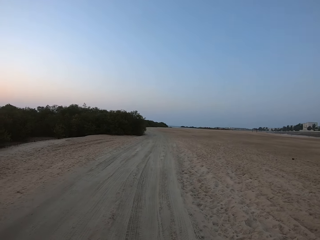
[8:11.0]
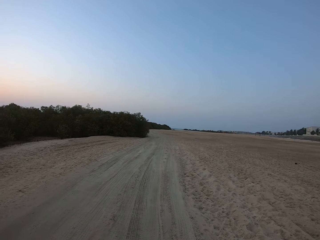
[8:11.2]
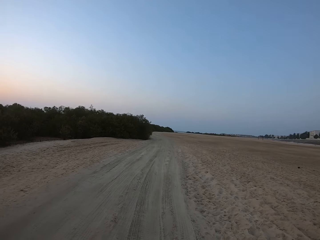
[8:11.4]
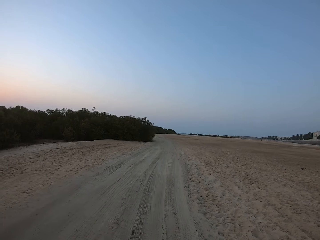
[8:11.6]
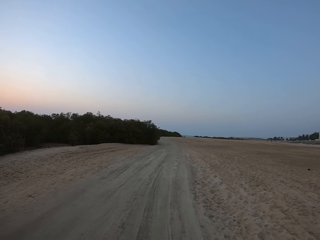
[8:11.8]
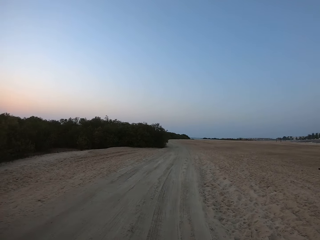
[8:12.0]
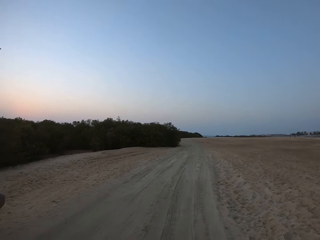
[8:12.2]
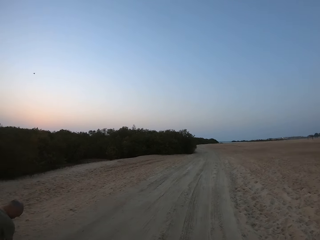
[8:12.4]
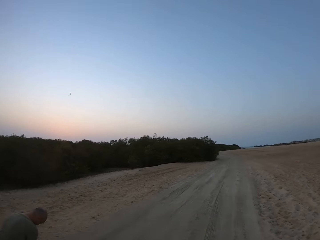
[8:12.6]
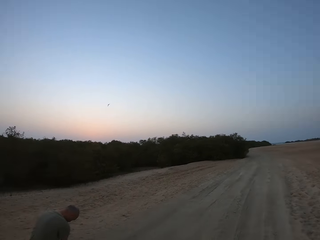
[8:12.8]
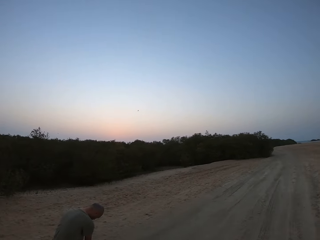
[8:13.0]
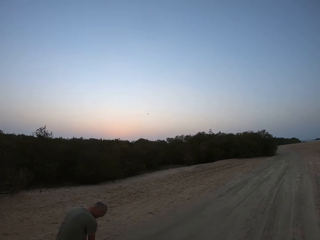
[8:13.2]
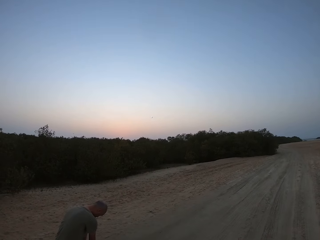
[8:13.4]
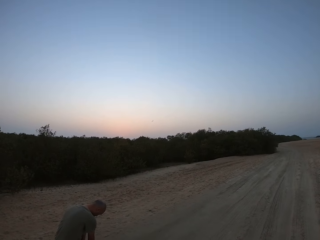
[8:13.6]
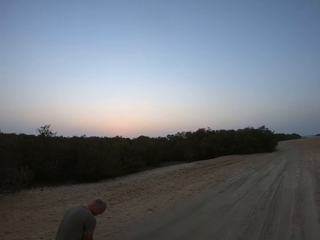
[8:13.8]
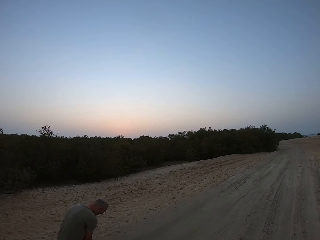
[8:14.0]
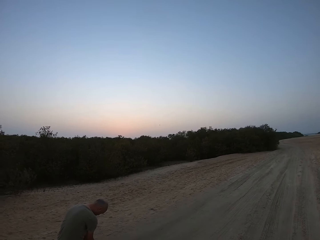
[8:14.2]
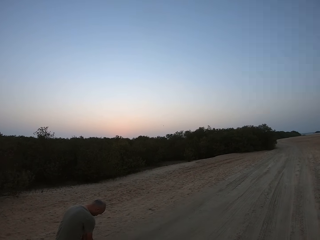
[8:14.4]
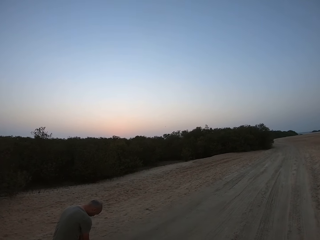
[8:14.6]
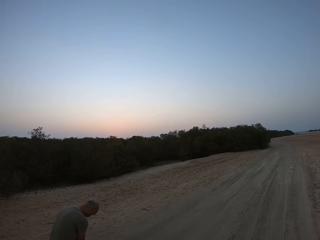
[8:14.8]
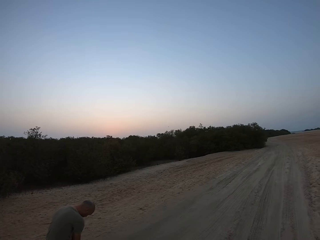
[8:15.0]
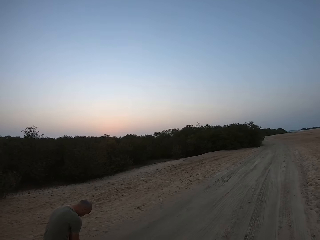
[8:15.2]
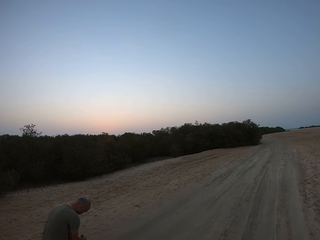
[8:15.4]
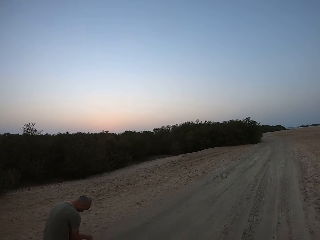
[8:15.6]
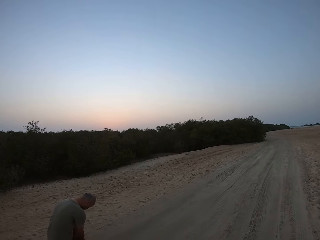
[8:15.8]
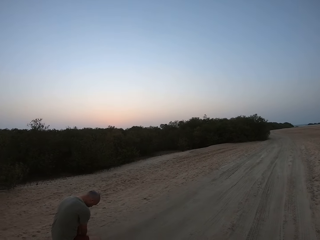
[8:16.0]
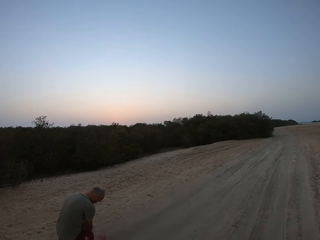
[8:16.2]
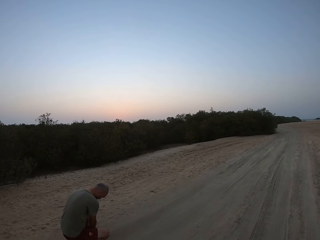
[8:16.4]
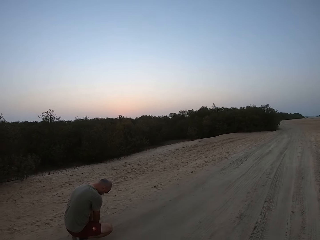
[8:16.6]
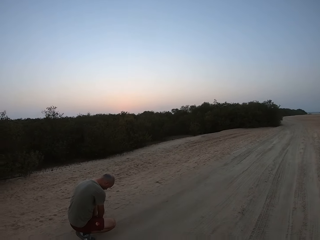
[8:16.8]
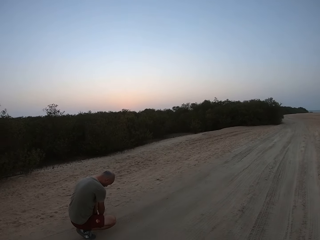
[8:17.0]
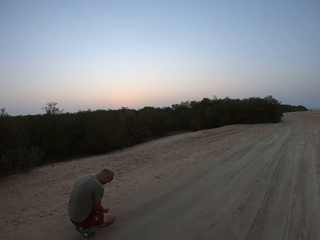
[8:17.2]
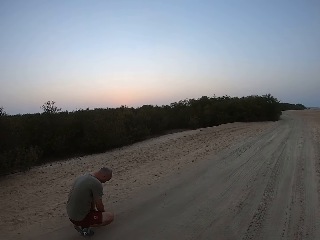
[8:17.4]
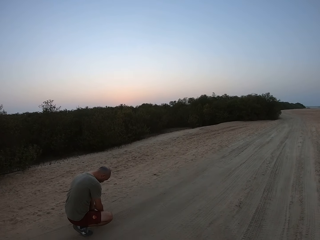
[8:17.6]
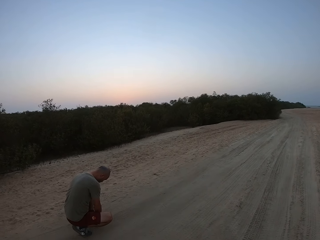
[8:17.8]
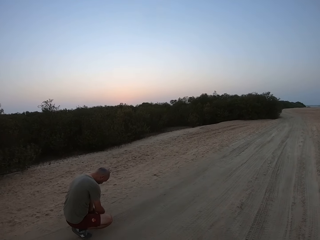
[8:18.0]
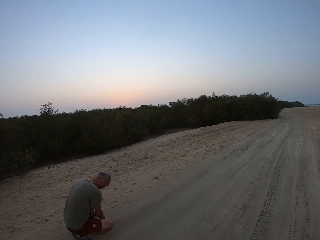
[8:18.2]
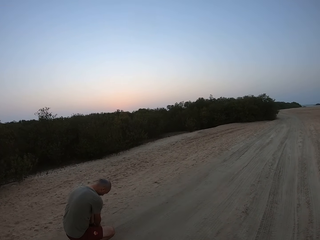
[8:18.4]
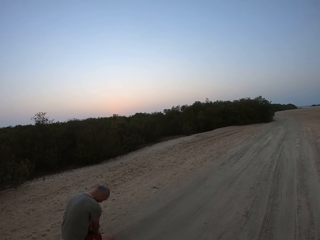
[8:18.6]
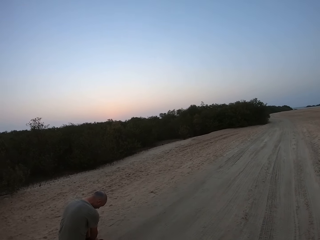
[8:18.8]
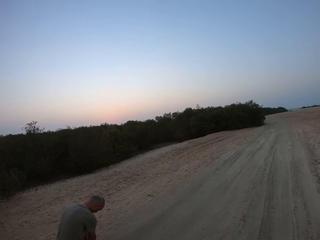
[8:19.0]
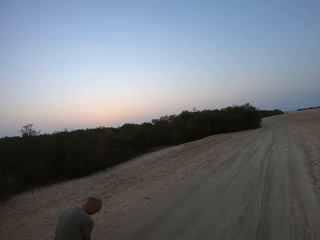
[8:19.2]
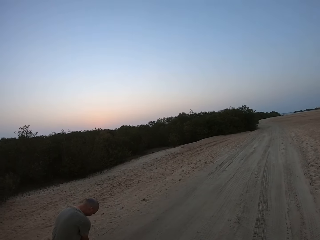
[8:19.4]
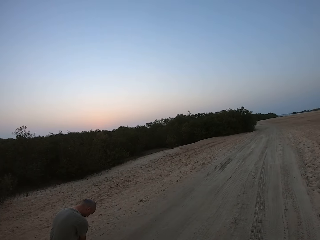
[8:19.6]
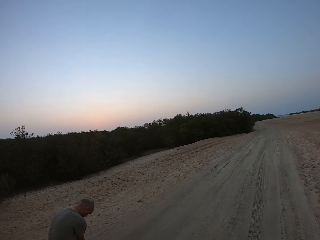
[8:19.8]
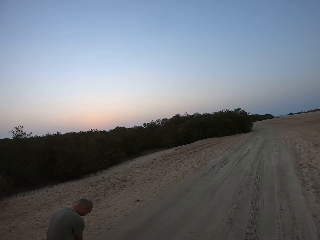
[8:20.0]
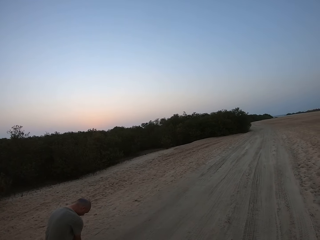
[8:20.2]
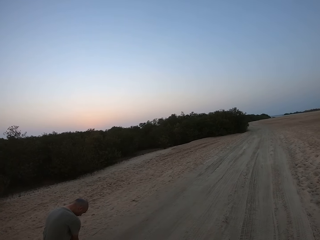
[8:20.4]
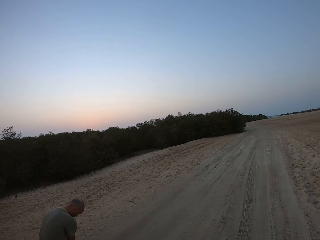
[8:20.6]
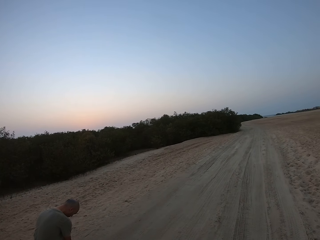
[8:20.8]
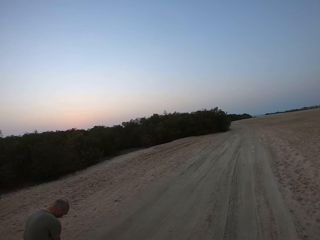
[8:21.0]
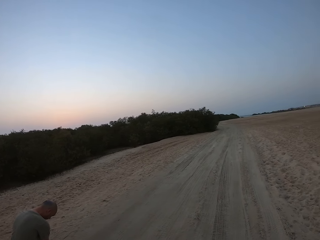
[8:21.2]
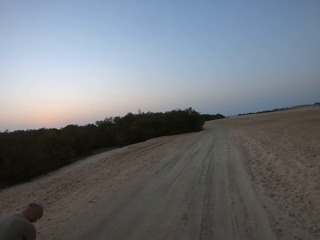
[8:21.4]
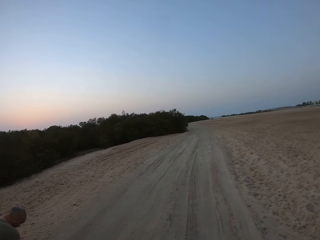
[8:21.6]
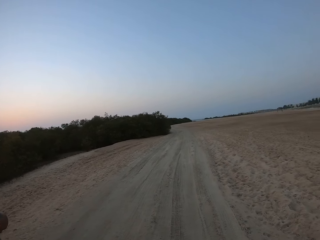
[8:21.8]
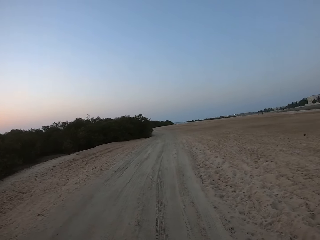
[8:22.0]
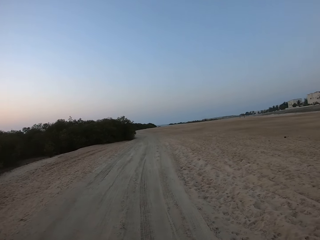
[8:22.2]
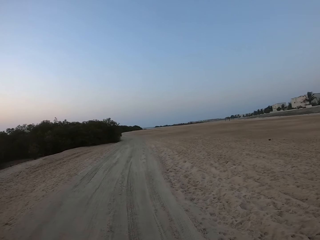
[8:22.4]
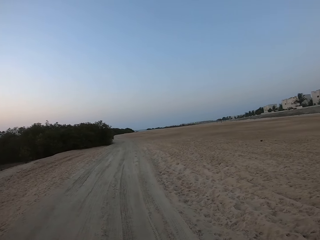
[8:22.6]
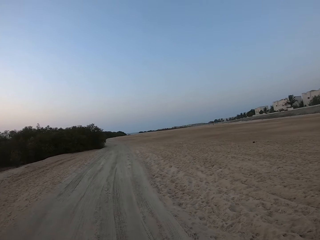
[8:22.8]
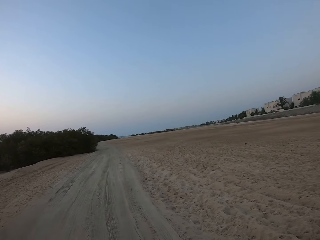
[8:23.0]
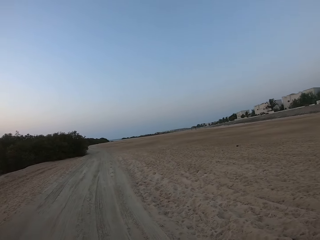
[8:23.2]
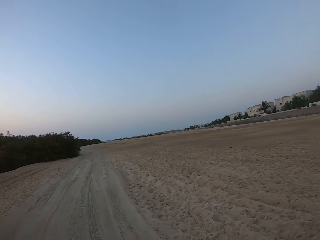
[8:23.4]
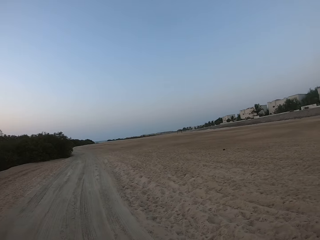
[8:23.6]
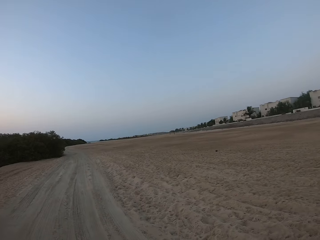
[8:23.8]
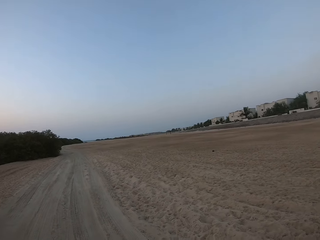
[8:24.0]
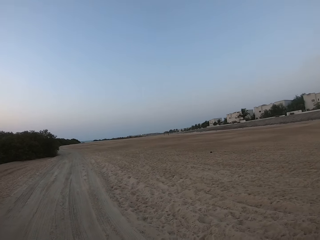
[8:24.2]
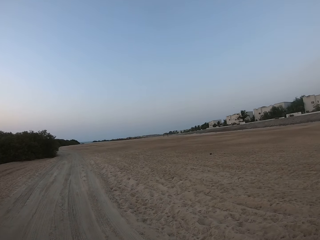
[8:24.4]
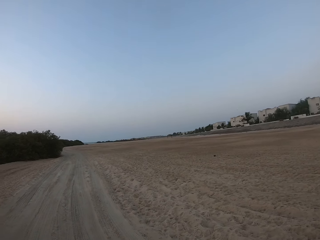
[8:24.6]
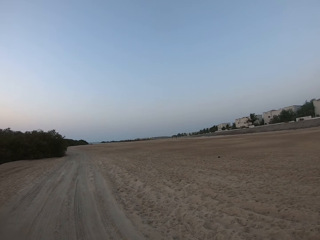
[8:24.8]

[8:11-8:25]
The camera wearer looks at a man. The man ties shoe laces. The camera wearer converses with the man. They look around.

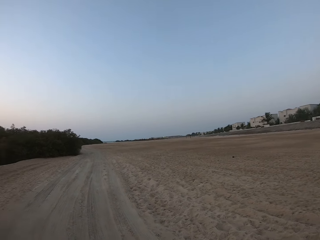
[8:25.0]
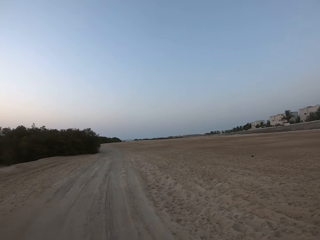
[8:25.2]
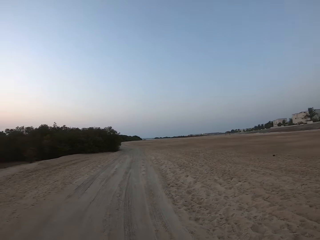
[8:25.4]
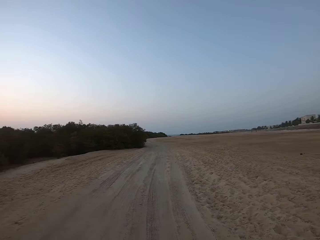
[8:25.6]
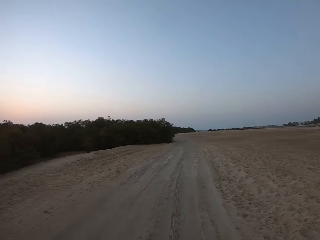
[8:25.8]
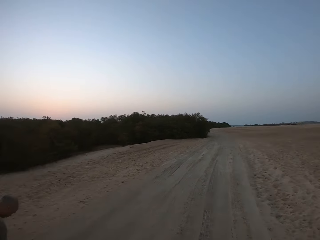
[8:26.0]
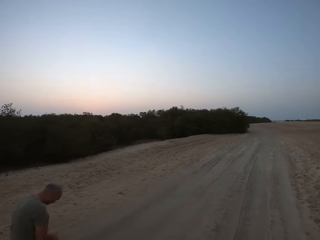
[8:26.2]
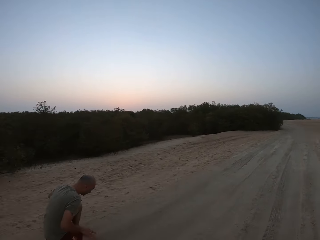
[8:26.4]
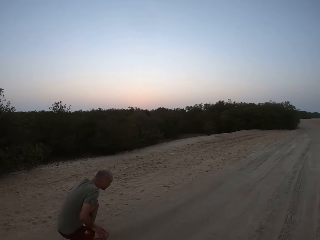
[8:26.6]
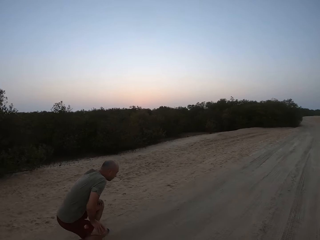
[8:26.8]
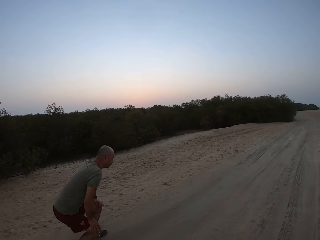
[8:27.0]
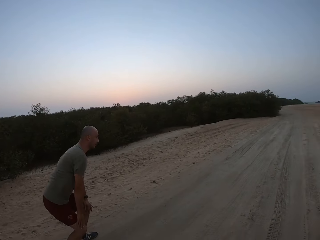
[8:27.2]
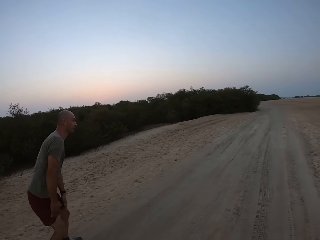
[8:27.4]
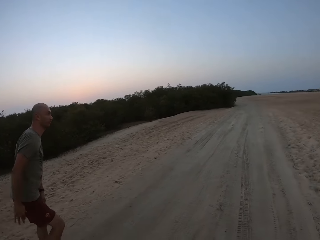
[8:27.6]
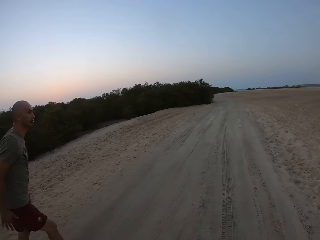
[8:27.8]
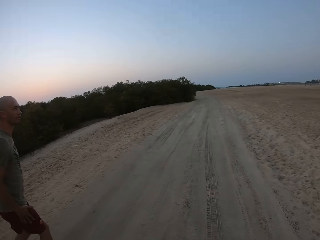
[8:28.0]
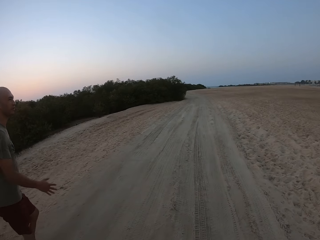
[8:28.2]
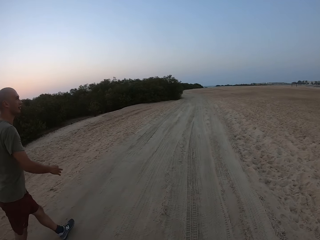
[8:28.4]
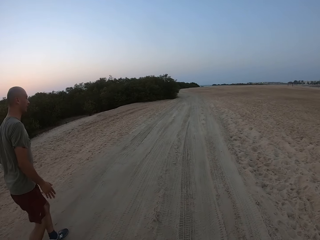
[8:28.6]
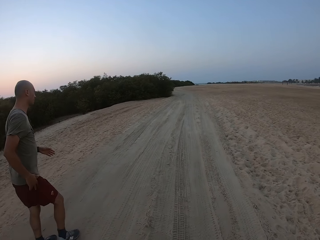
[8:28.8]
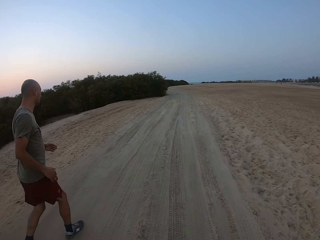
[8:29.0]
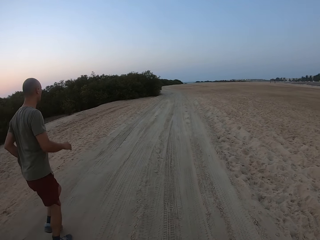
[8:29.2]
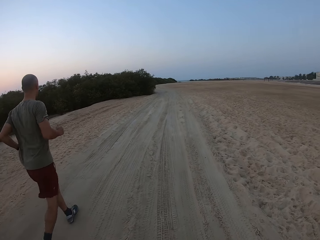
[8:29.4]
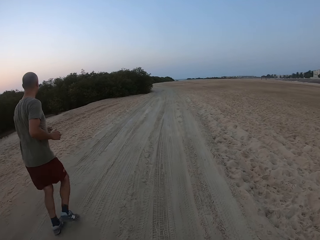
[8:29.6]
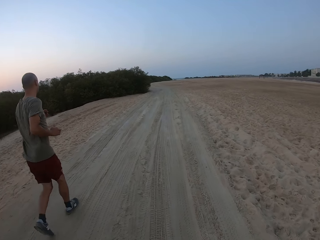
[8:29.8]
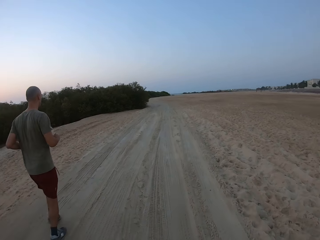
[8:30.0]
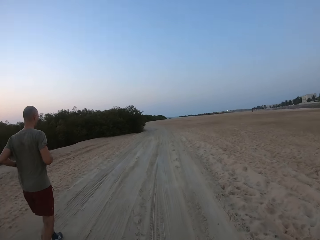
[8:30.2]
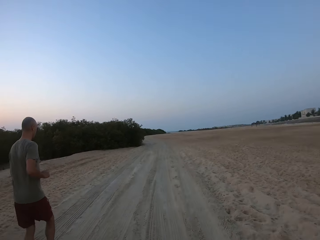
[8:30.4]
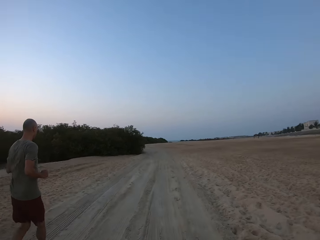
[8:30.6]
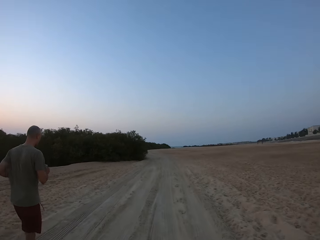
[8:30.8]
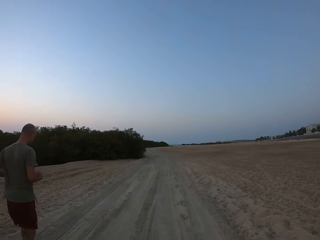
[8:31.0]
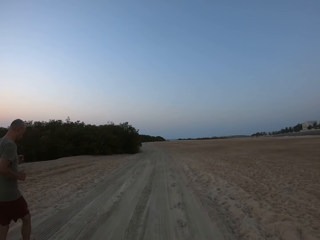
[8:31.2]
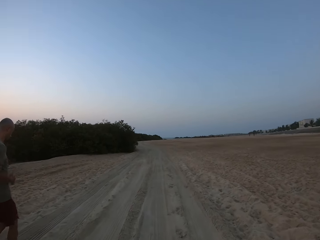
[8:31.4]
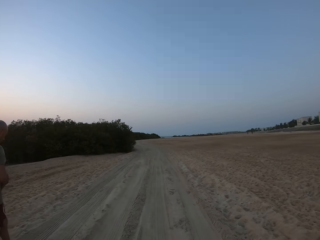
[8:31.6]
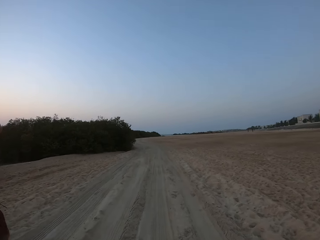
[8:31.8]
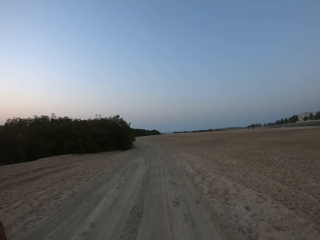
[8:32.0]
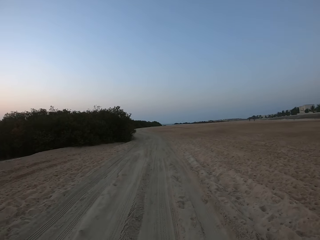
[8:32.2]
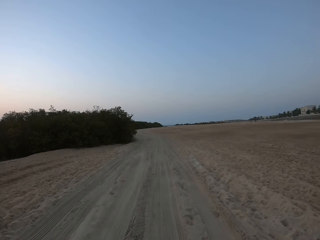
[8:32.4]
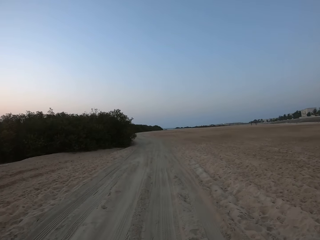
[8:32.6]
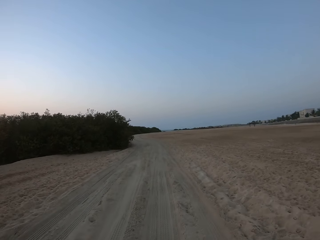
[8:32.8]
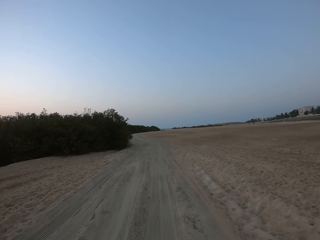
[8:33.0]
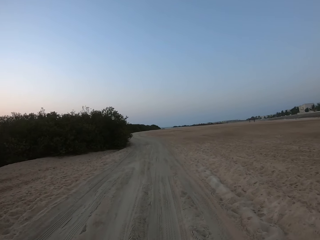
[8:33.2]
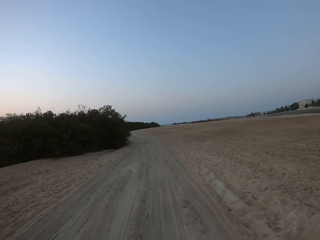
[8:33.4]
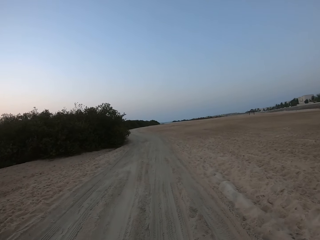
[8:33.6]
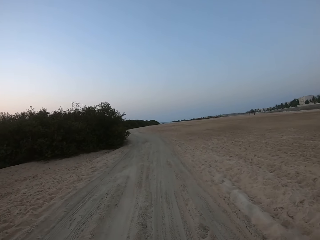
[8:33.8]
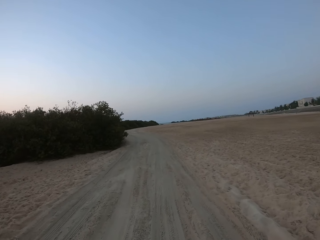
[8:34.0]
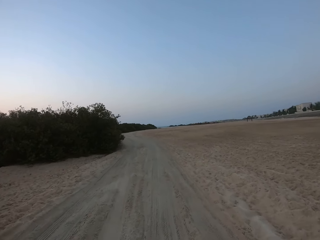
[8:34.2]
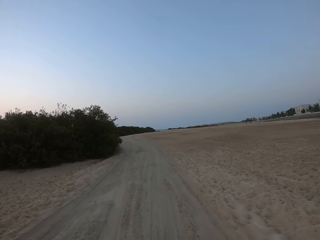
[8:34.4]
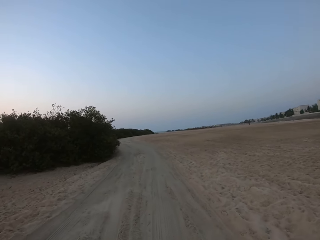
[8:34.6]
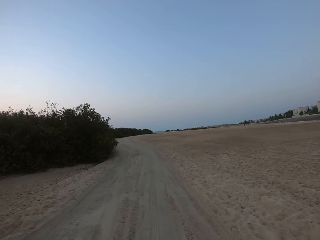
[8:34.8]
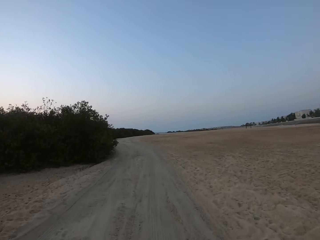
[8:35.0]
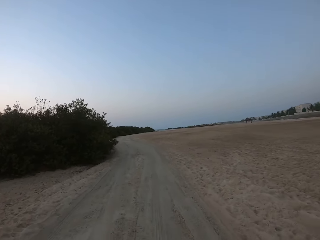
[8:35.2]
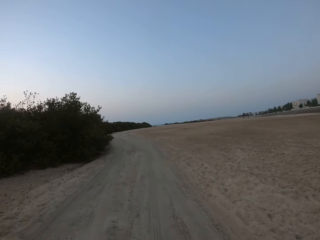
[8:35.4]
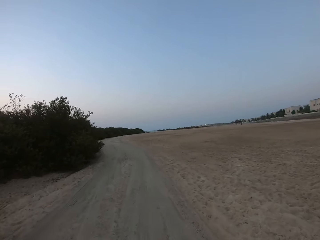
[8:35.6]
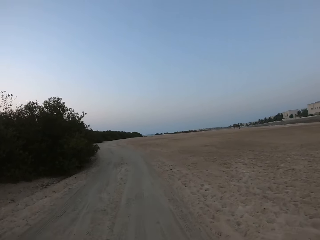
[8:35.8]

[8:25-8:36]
A man stands, talks and walks. The man runs a bit slowly. The camera wearer runs along the road.
